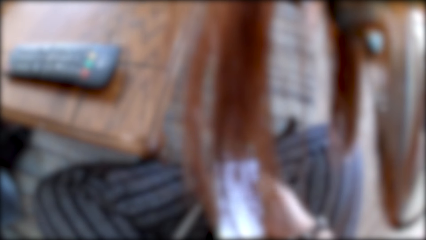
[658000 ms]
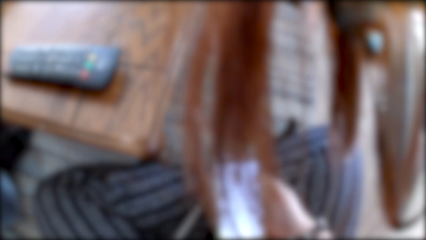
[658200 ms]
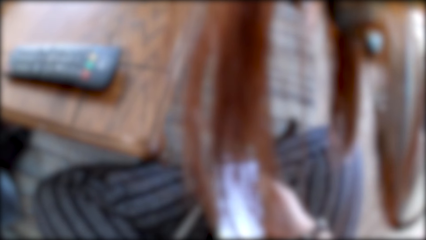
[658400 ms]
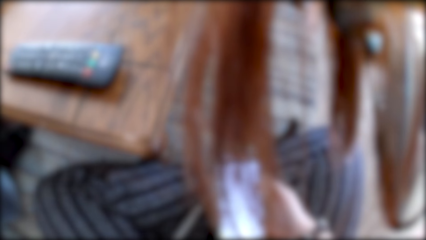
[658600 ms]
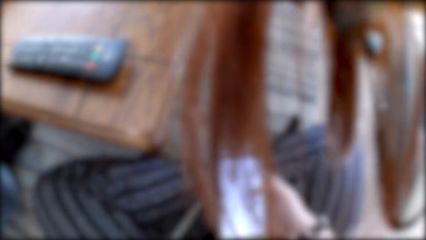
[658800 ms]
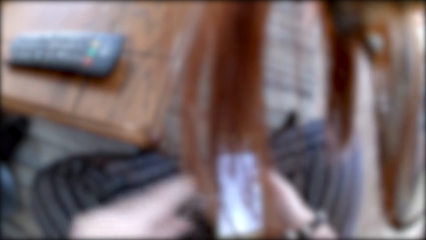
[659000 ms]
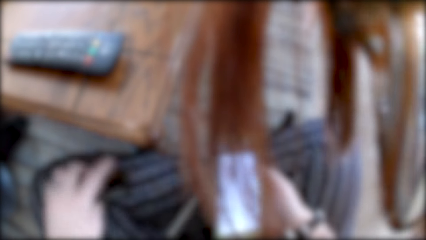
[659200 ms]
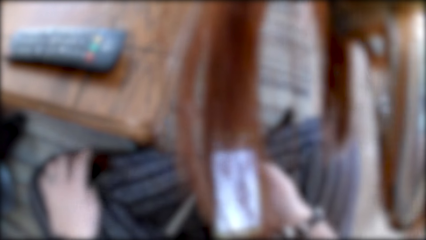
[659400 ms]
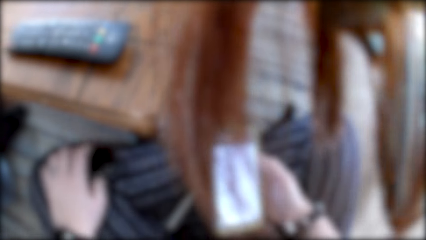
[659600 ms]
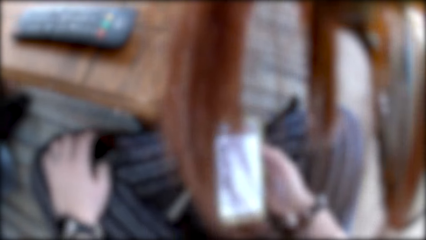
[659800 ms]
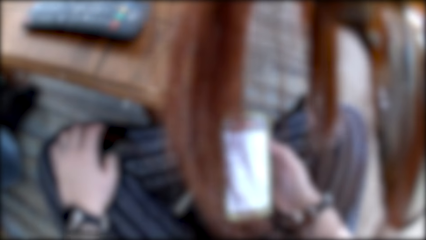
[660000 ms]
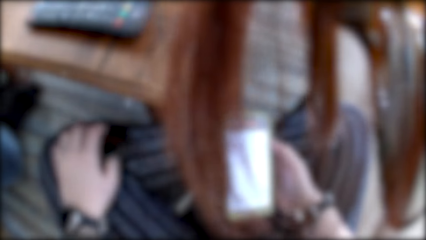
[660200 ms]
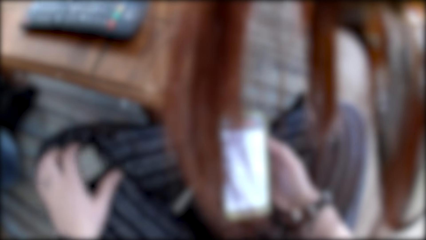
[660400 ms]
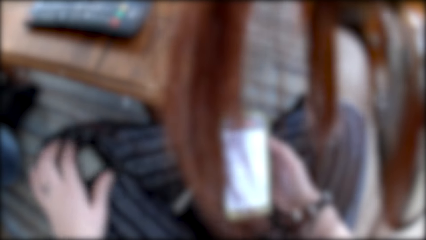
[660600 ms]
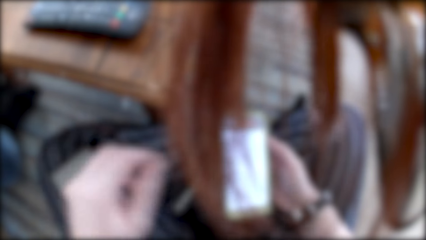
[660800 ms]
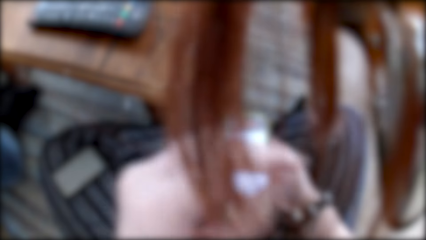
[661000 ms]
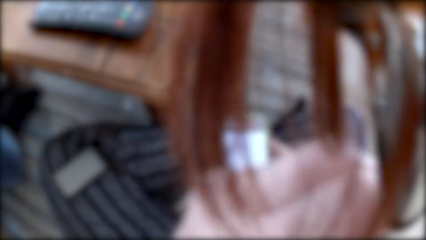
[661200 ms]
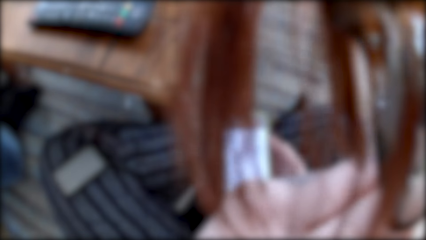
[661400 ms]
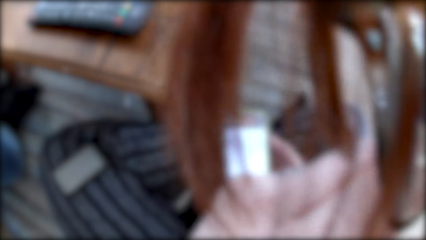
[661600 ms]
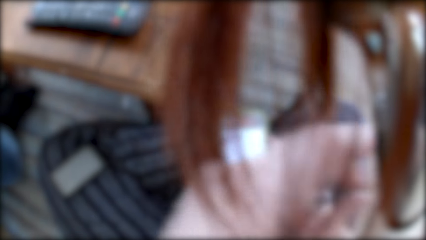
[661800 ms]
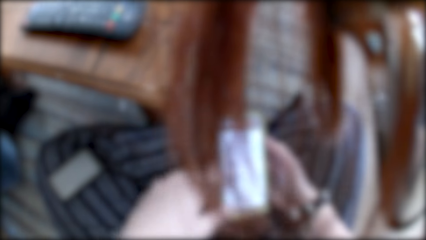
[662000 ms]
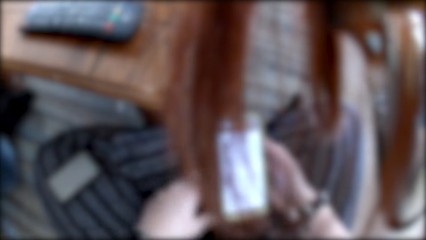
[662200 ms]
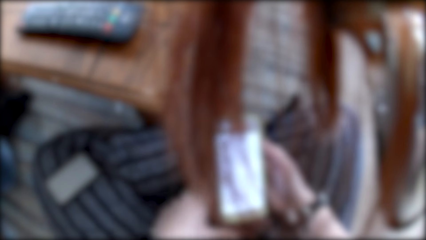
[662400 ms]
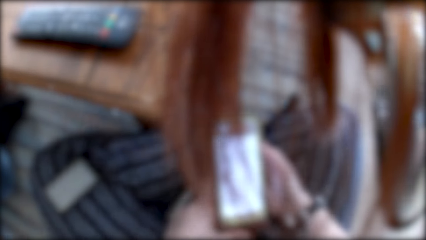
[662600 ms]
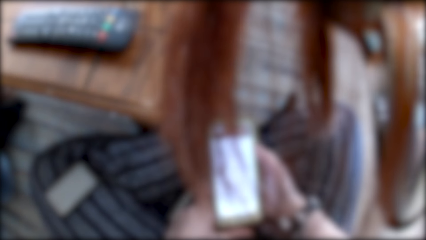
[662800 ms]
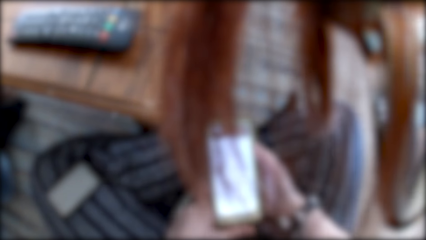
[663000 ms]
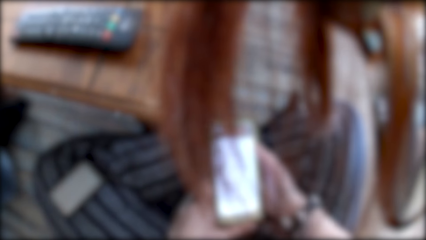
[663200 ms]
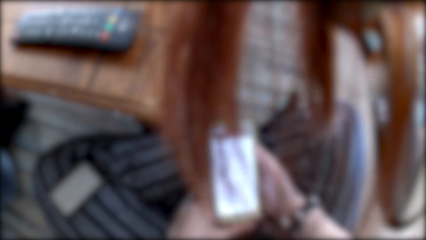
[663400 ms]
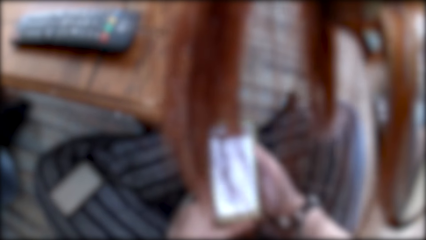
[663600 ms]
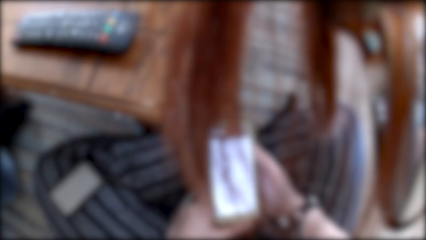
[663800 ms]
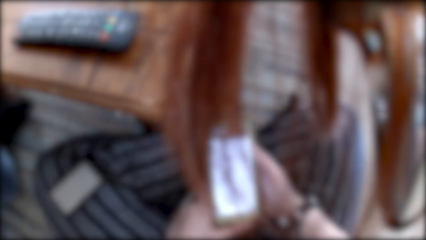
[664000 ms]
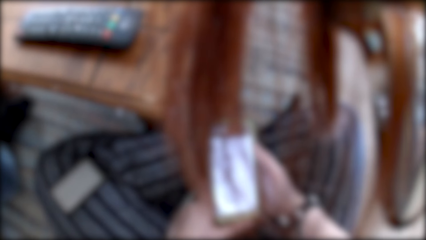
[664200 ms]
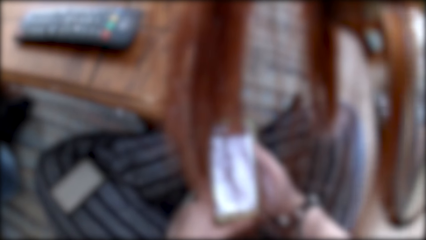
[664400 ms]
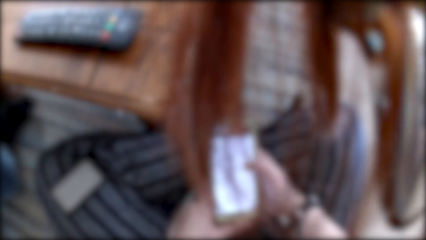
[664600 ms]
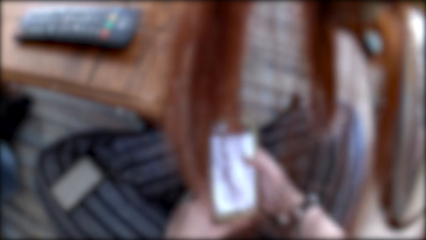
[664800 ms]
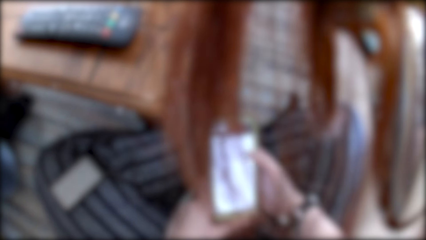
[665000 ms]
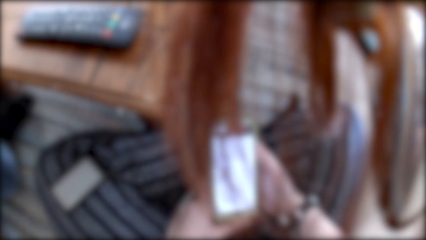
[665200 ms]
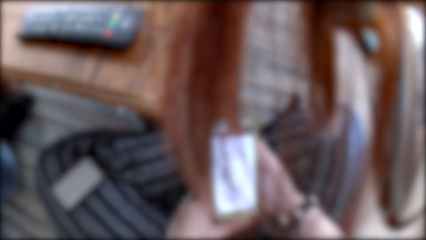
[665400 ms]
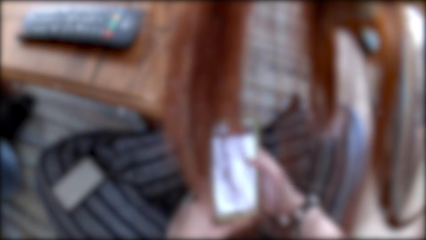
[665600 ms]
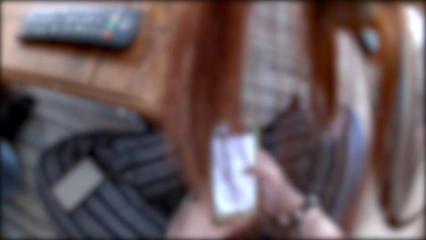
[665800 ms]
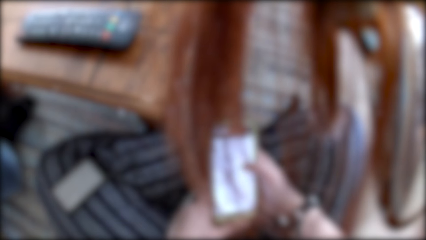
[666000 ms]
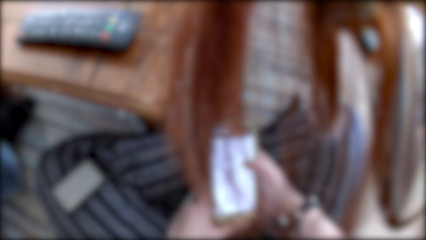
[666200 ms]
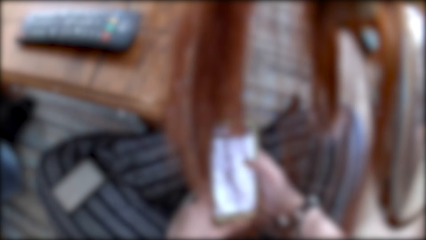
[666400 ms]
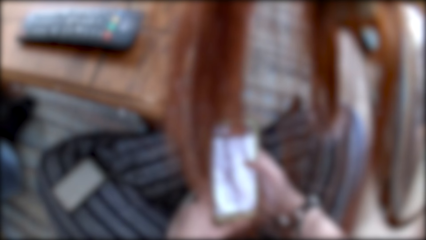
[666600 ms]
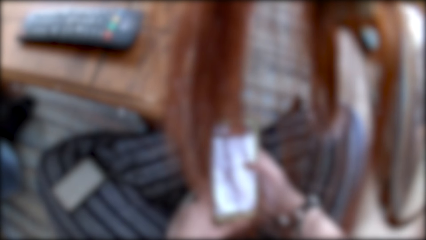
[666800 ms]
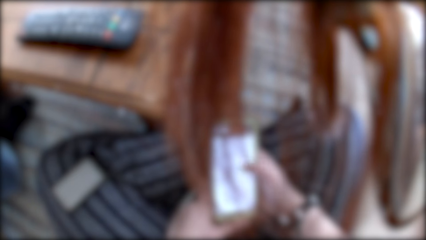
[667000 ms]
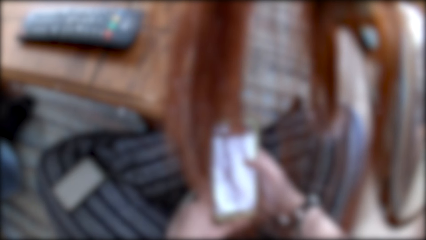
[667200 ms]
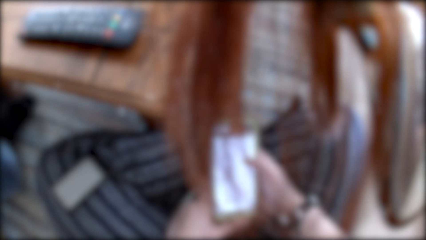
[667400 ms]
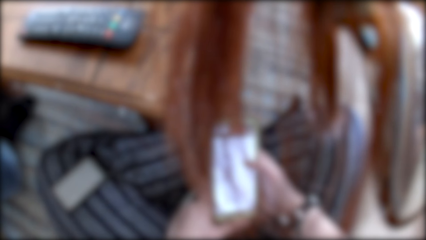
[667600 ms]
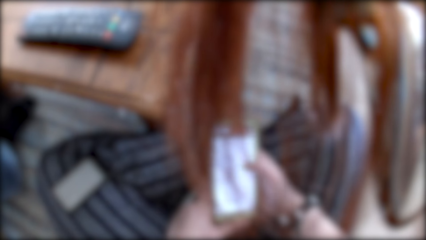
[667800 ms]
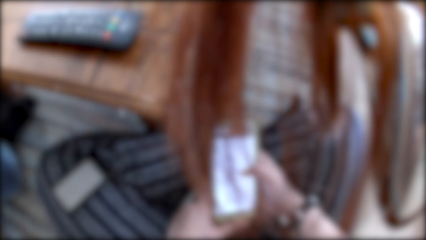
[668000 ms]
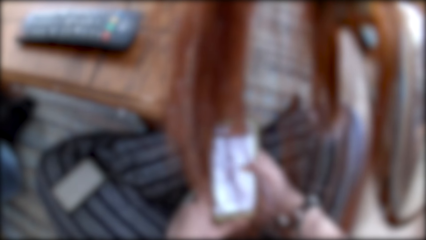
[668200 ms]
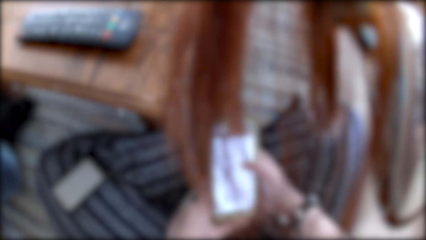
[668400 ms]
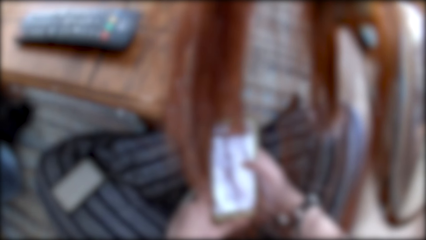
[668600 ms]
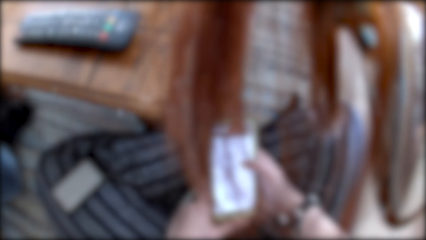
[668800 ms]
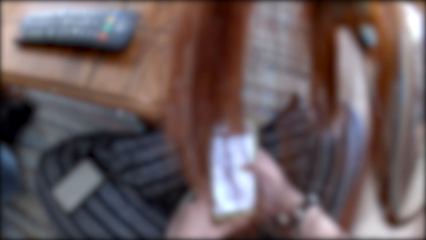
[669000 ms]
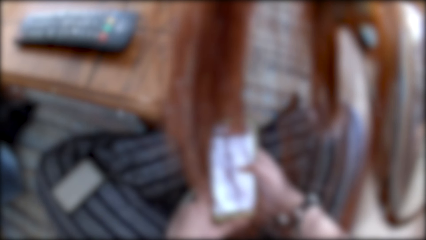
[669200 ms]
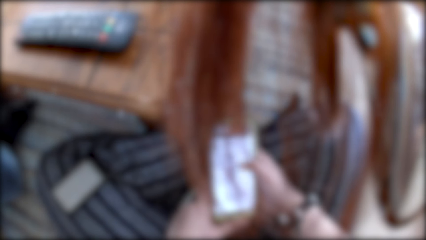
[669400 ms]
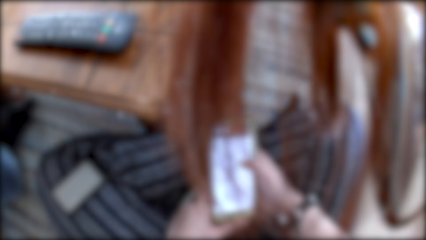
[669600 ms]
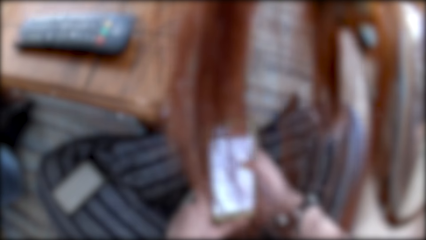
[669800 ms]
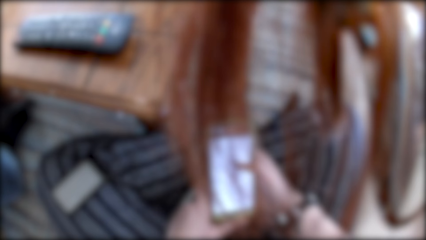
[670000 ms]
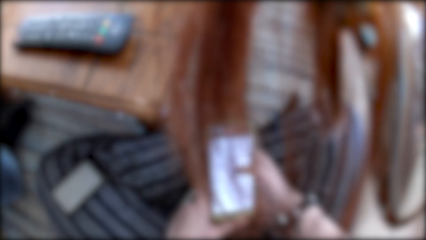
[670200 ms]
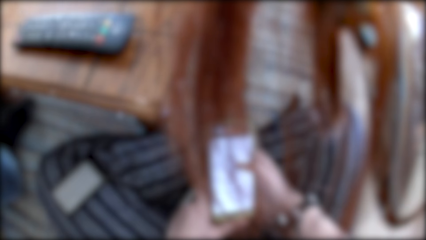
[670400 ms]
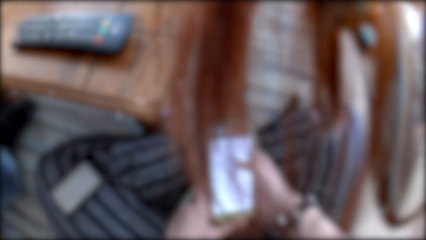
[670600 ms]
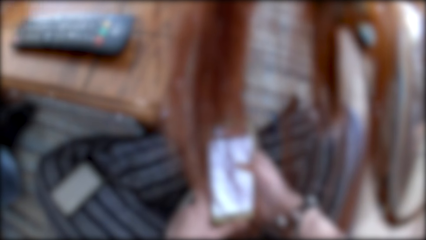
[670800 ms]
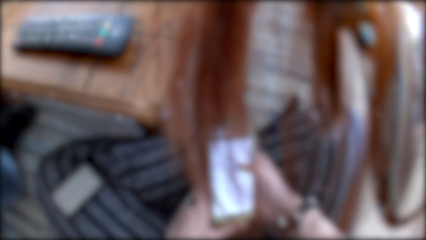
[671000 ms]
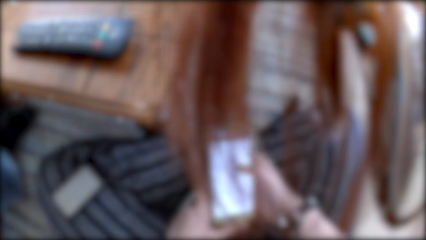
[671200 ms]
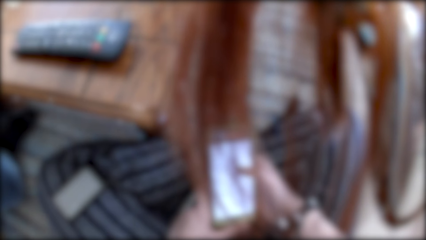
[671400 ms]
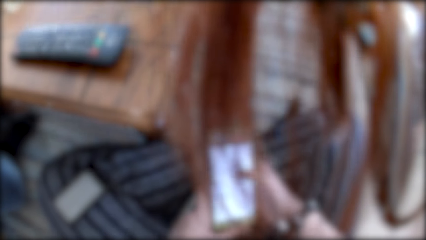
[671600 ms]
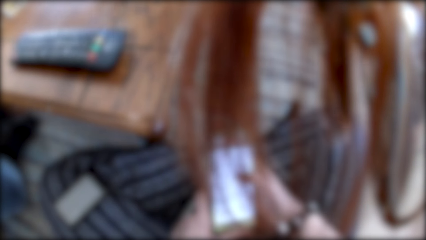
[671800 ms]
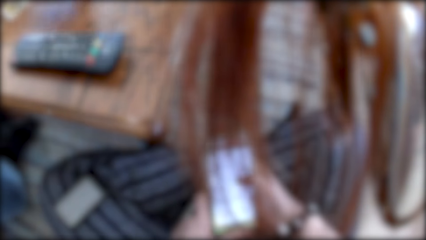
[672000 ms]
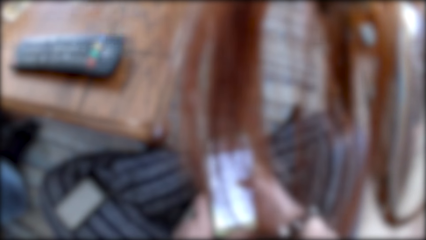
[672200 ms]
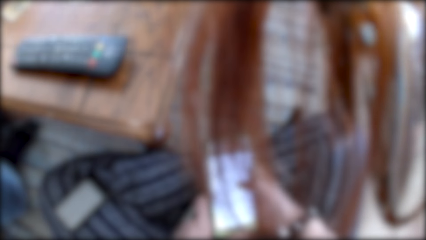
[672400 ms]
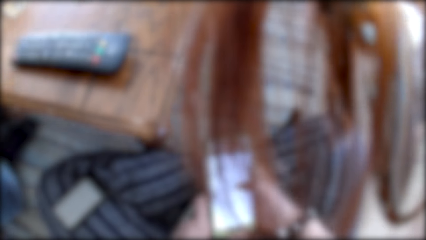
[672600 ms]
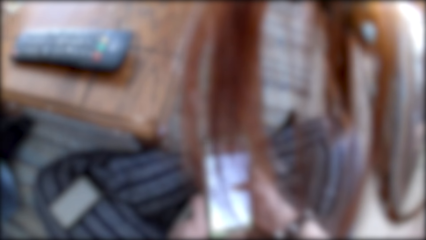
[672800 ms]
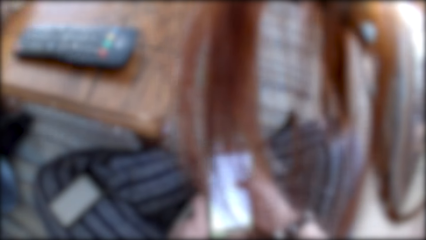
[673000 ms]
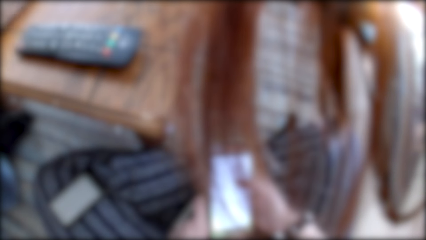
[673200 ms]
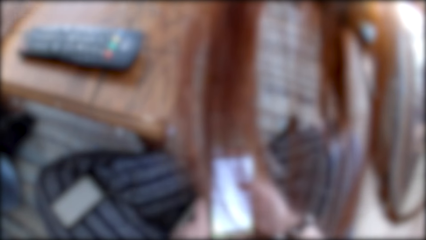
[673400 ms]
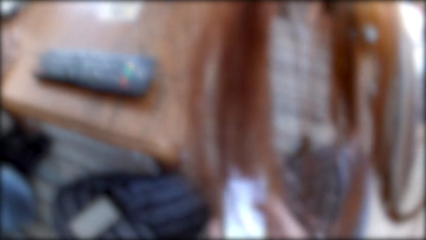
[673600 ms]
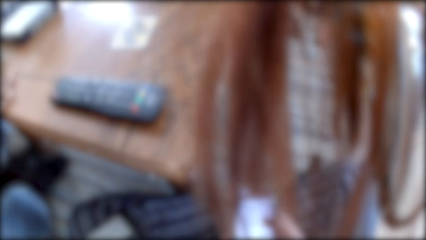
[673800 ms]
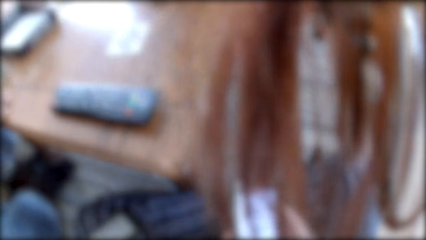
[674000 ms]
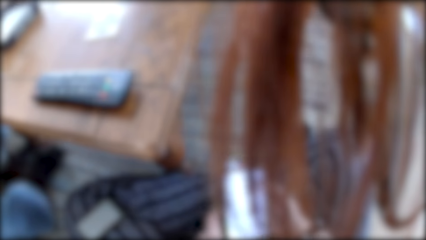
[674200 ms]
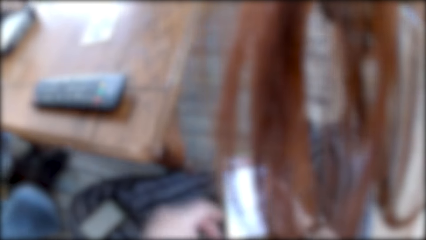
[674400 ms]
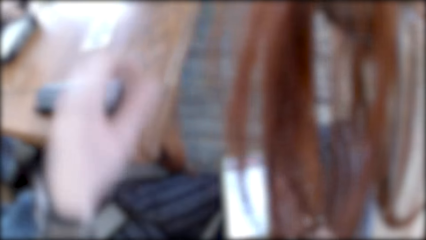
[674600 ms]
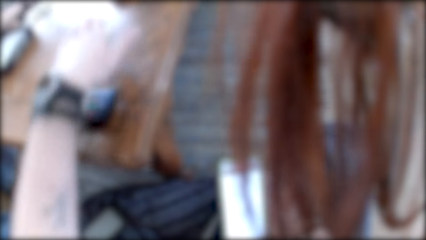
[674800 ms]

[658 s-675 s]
The camera wearer puts a wallet on the knee. They move the left hand on the mouth. They hold the phone with the left hand.
